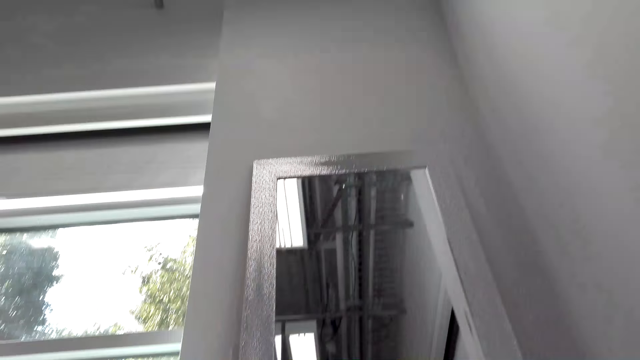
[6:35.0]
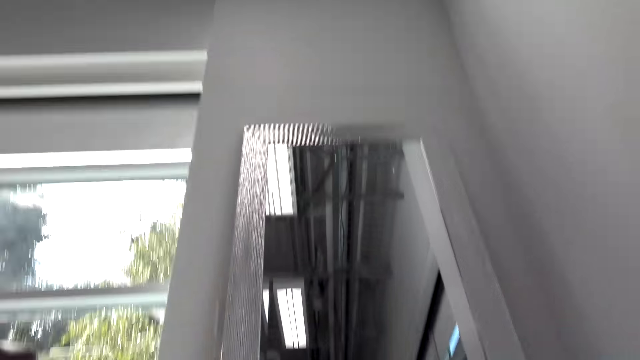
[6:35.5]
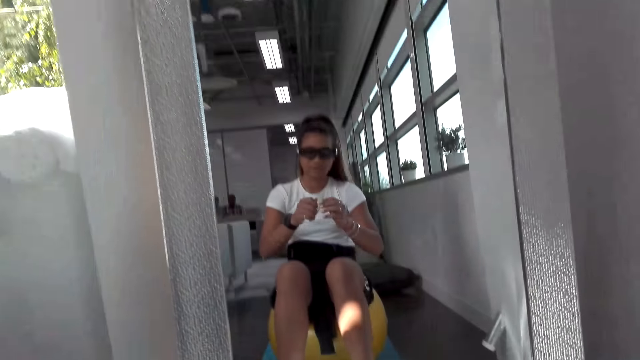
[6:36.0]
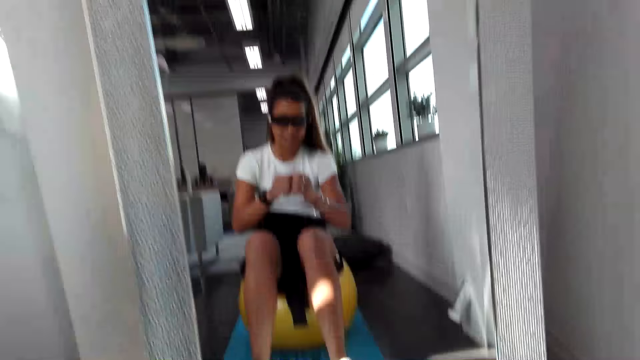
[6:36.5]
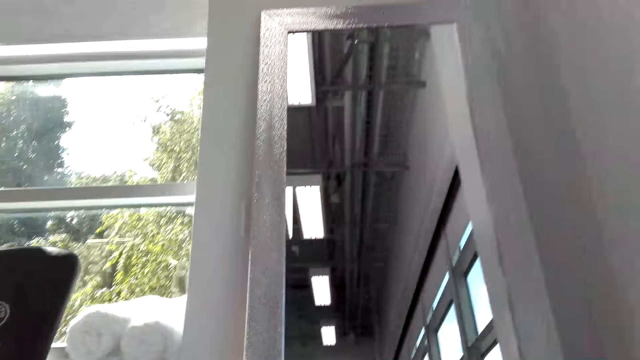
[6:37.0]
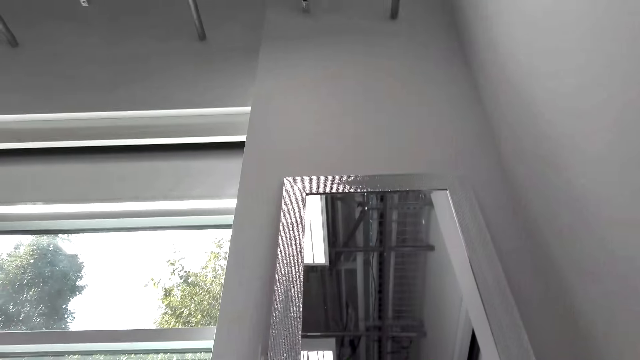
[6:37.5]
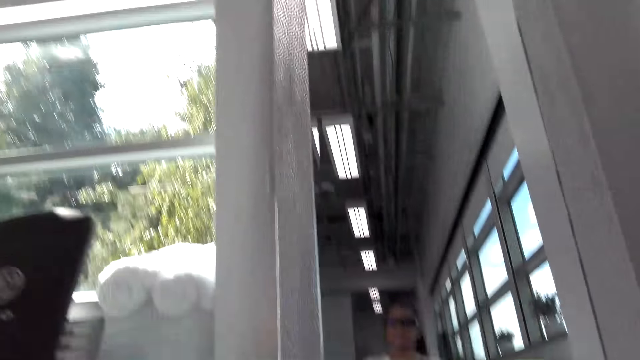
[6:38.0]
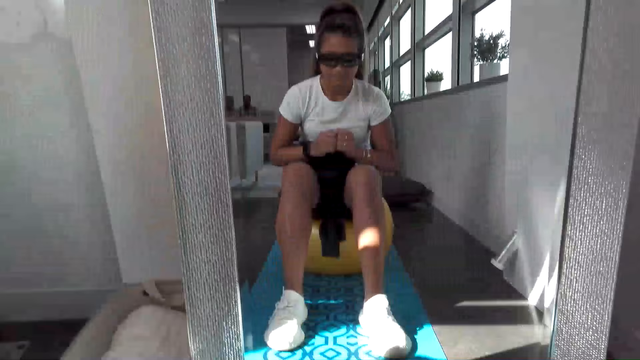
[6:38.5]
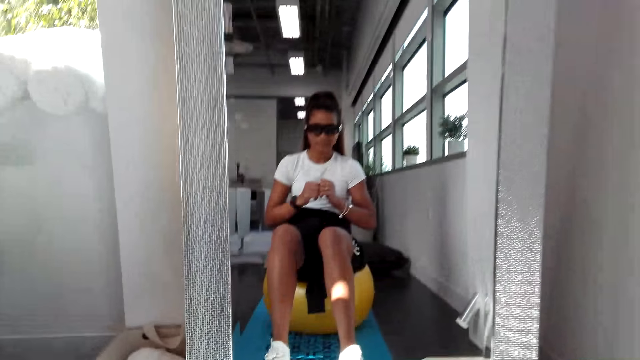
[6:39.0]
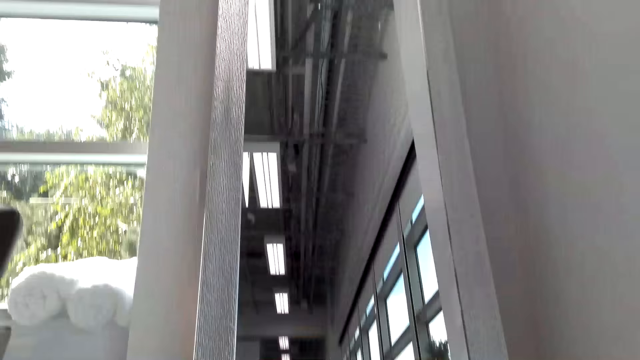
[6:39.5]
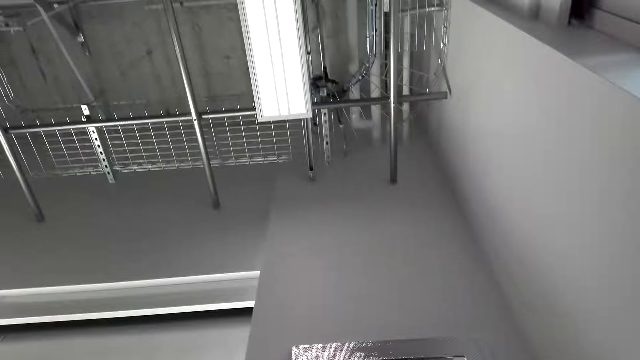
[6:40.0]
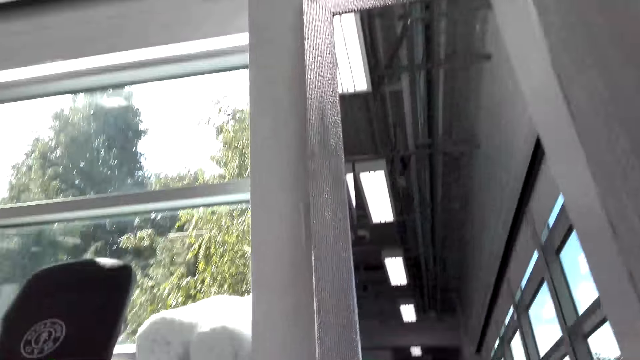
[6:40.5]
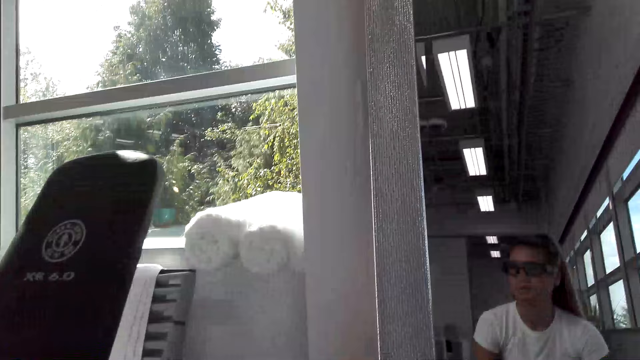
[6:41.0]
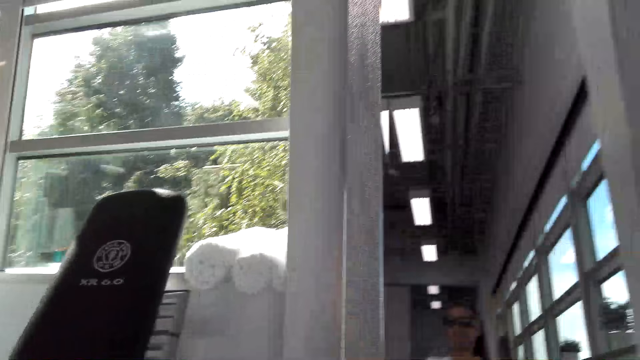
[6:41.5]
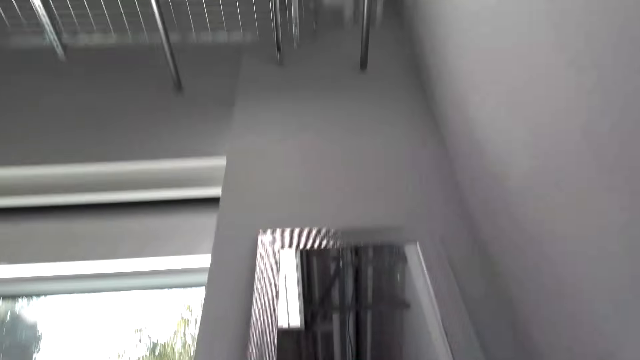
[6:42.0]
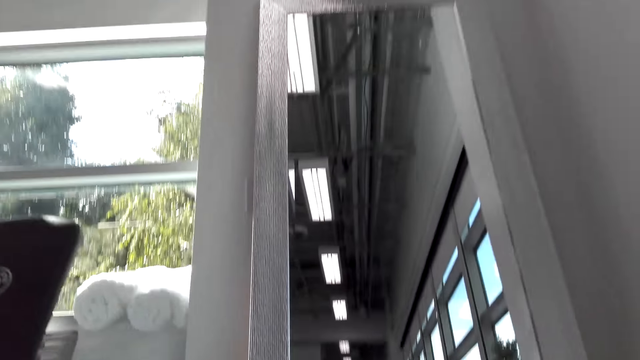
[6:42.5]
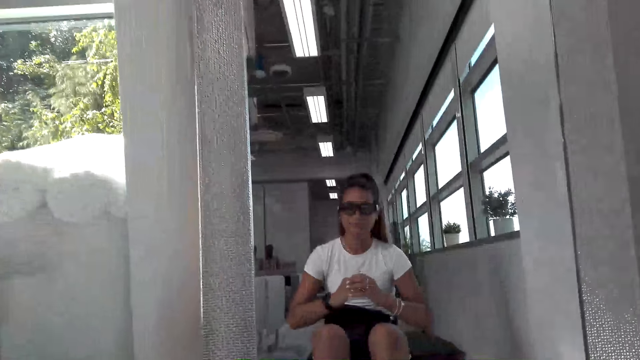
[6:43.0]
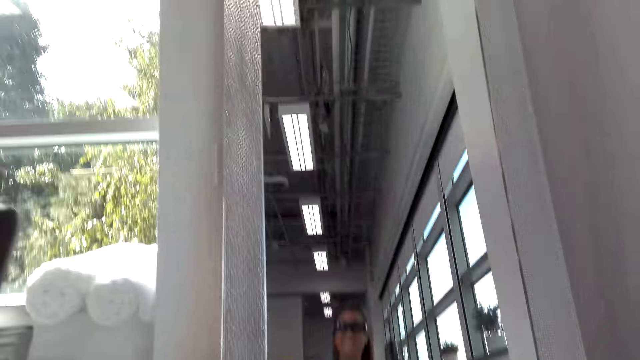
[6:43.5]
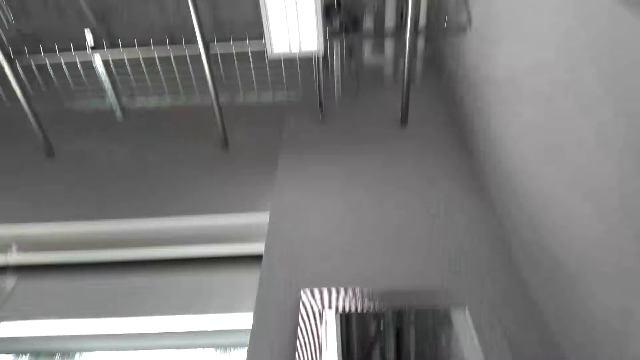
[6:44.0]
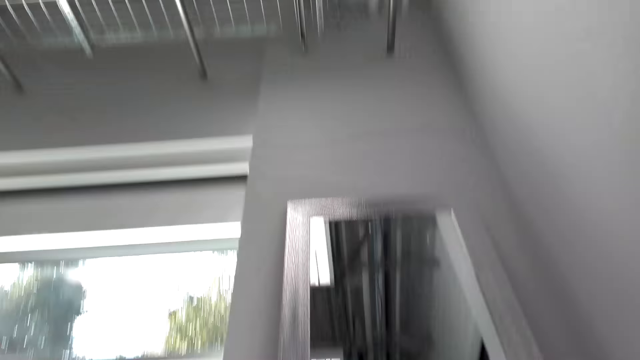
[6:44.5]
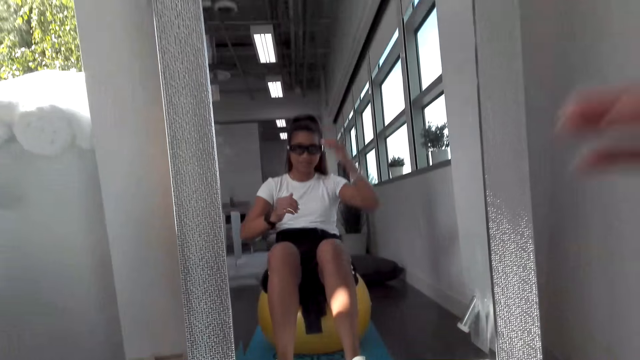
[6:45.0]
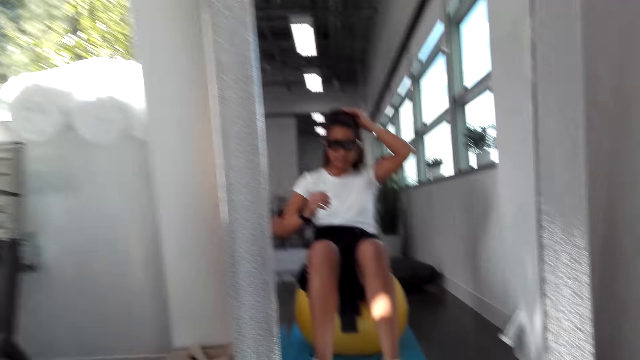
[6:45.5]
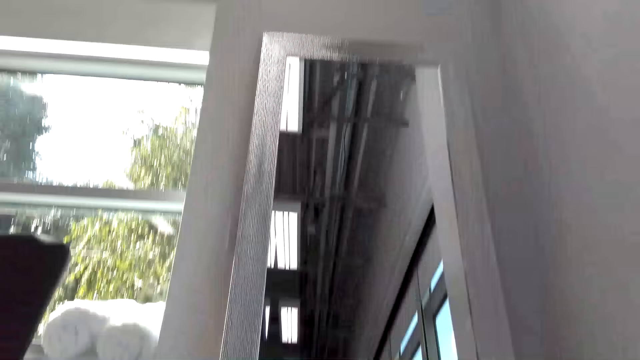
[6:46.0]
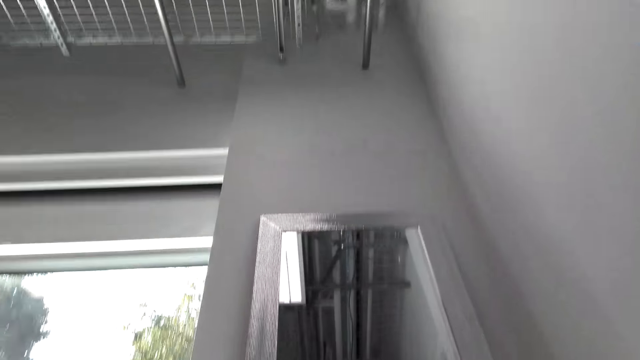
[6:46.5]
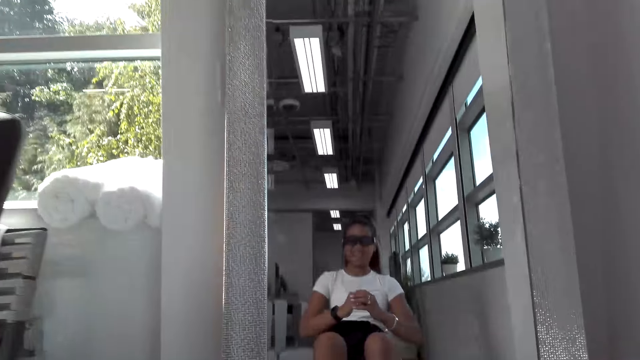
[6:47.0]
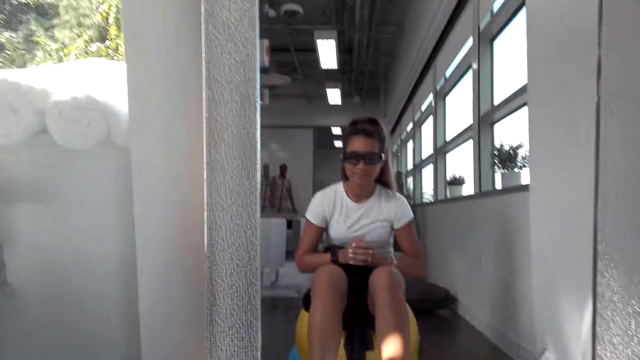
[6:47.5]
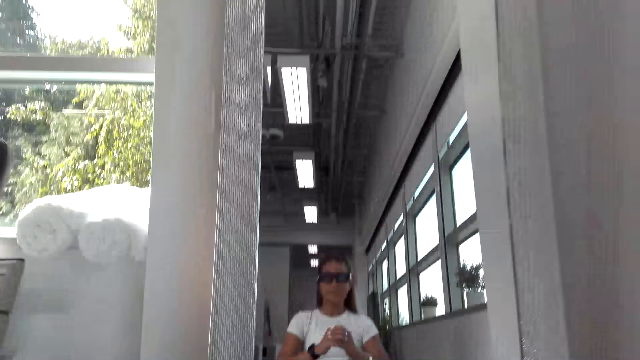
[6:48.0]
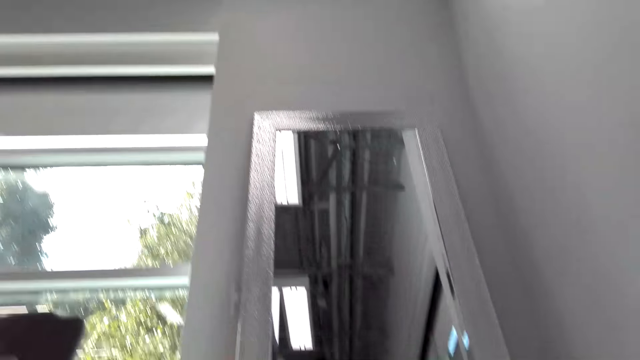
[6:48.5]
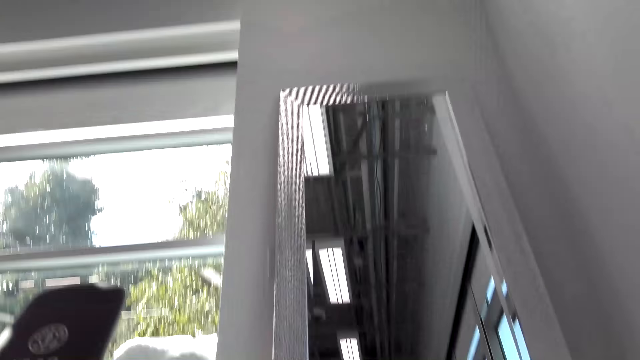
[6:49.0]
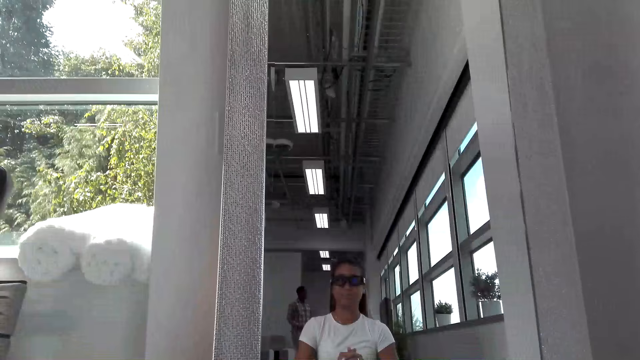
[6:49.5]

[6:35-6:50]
The camera wearer converses with a man. The man converses with the camera wearer. The camera wearer looks around the house. The man converses with the camera wearer. The camera wearer converses with the man. The man converses with the camera wearer.

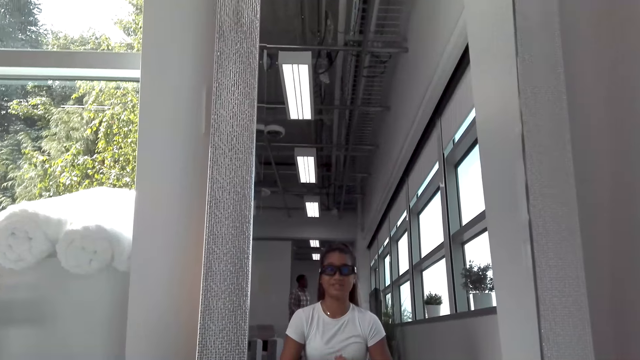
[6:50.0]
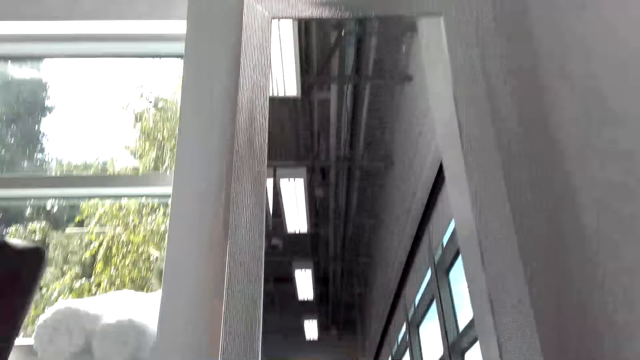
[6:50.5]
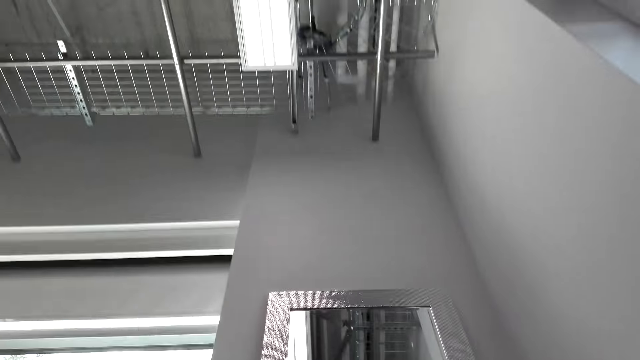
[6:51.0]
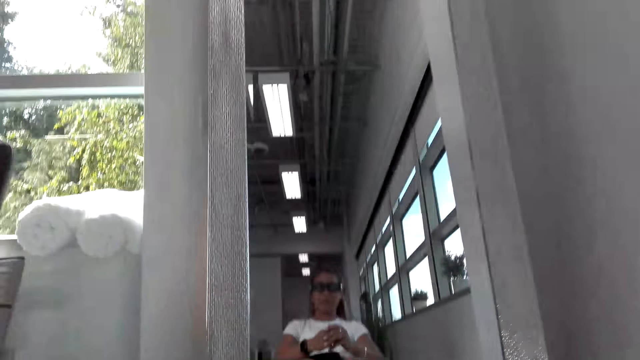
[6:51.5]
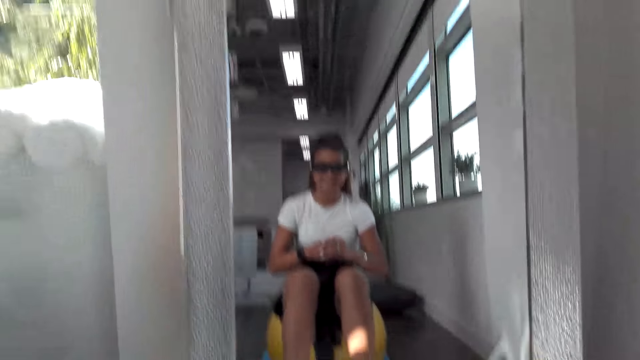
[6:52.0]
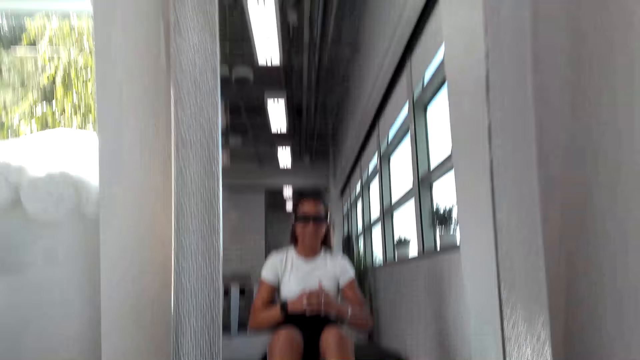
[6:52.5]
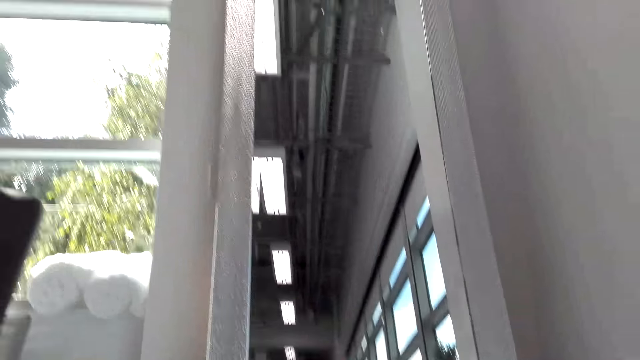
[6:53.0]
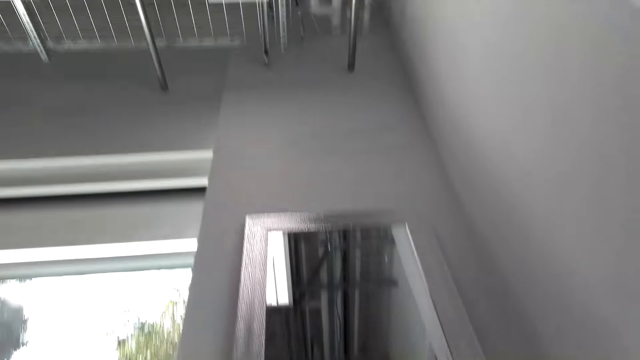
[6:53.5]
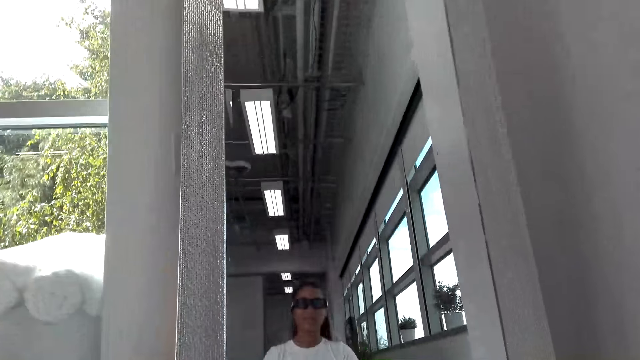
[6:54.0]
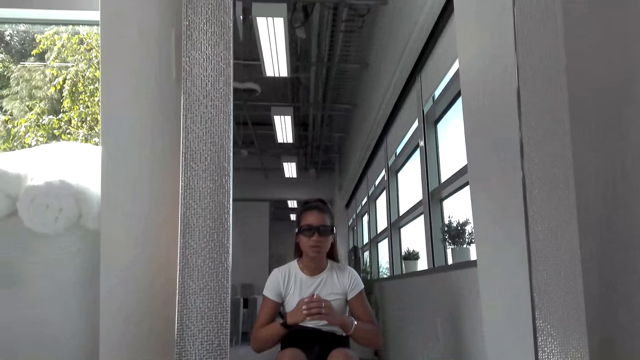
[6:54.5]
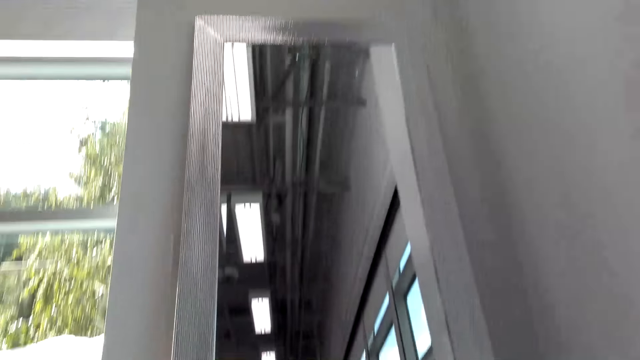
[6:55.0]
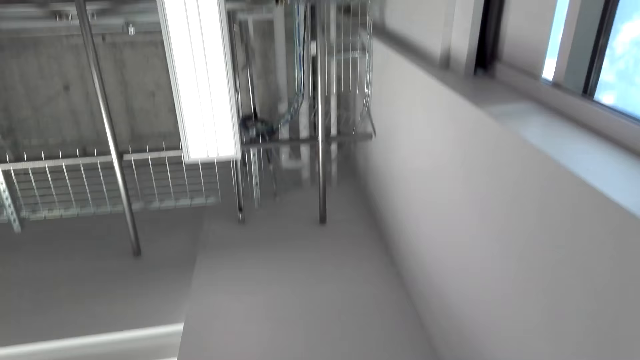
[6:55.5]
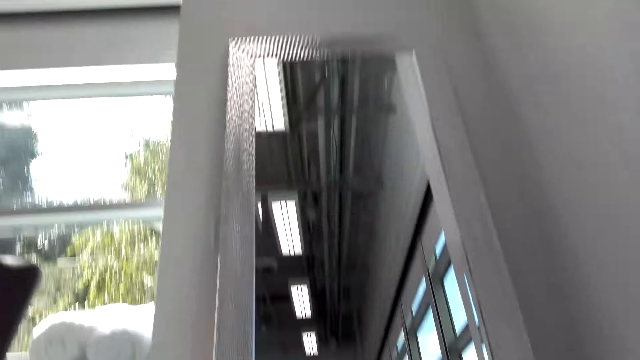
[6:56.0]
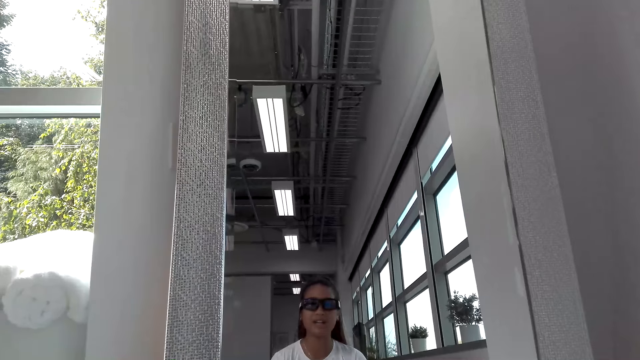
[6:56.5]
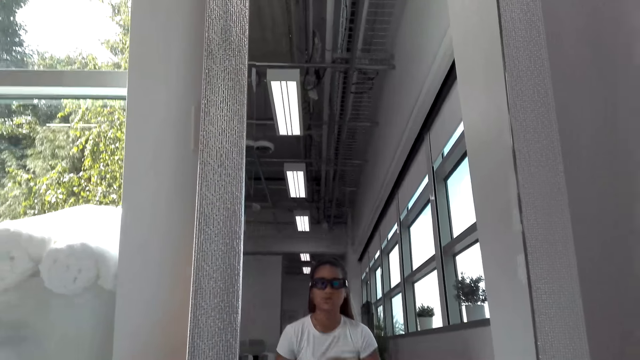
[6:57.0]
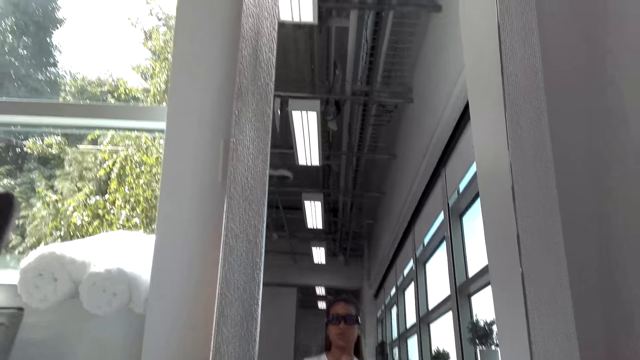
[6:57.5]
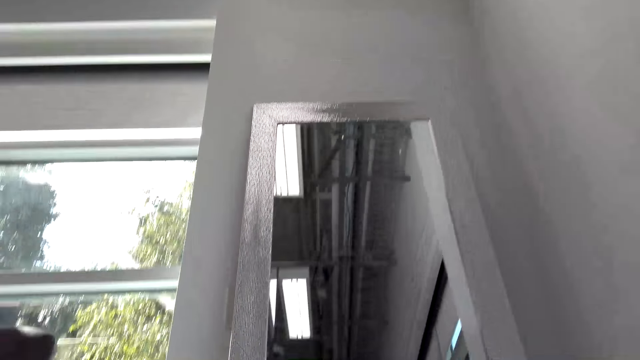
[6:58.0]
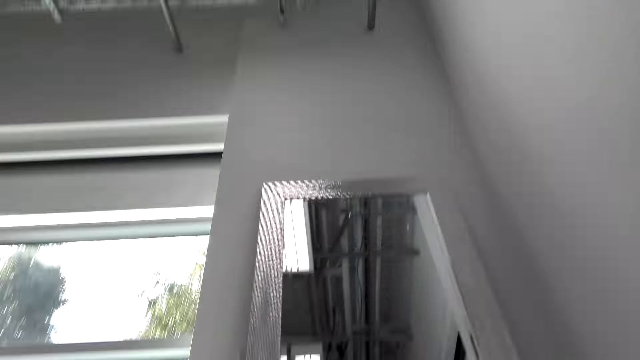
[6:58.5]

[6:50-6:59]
The camera wearer converses with a man.
